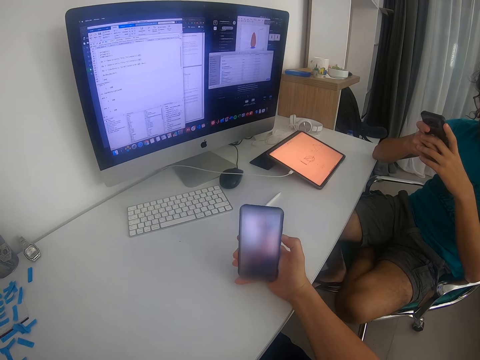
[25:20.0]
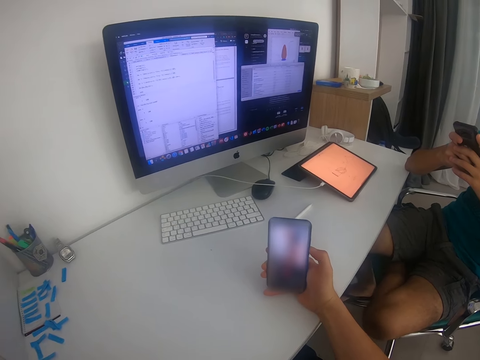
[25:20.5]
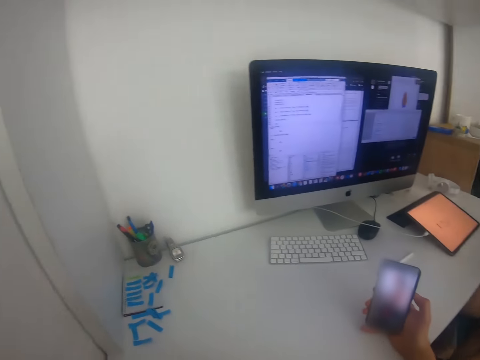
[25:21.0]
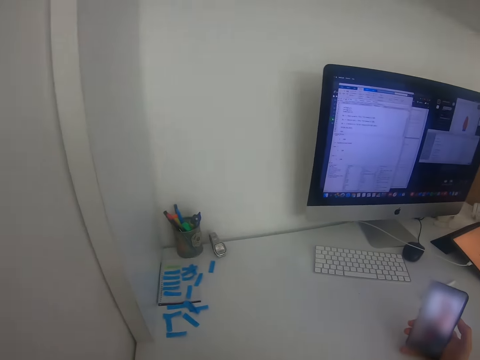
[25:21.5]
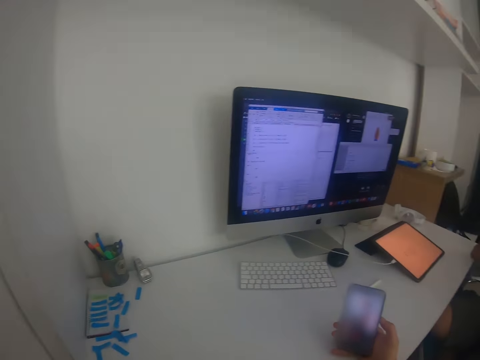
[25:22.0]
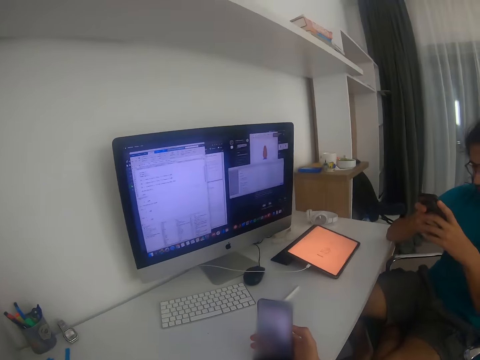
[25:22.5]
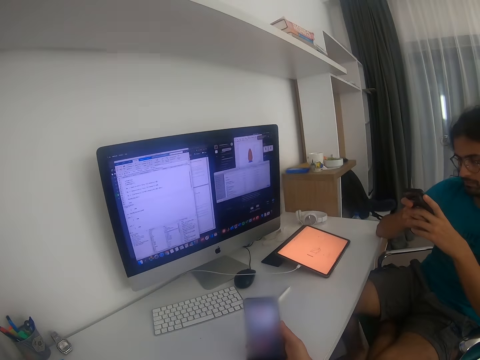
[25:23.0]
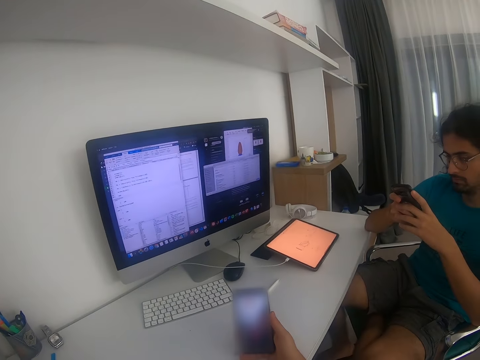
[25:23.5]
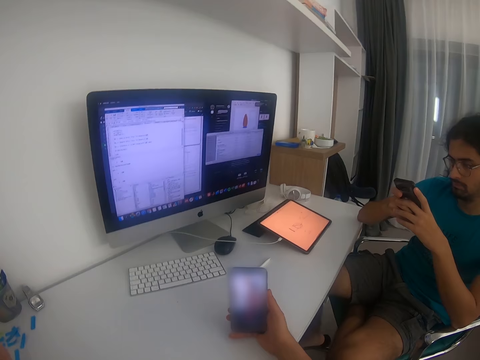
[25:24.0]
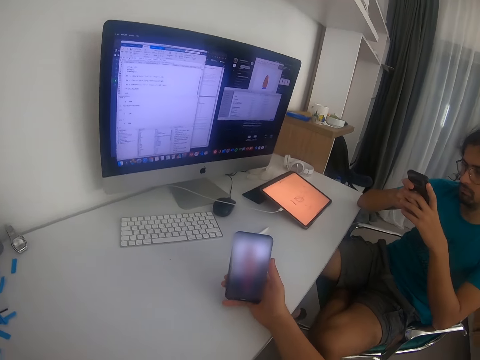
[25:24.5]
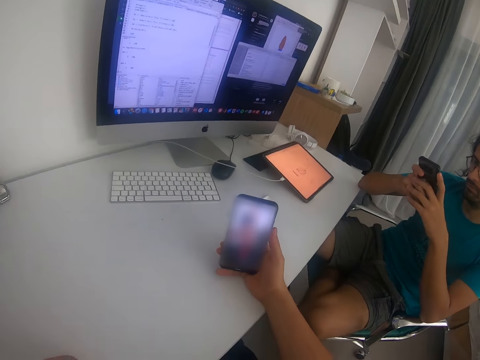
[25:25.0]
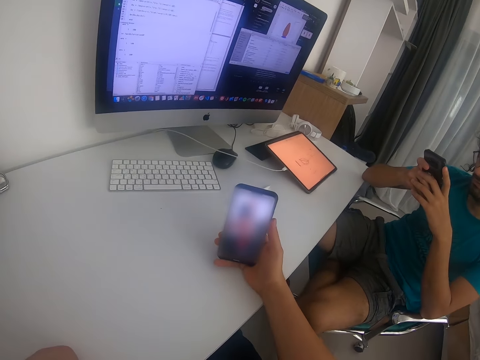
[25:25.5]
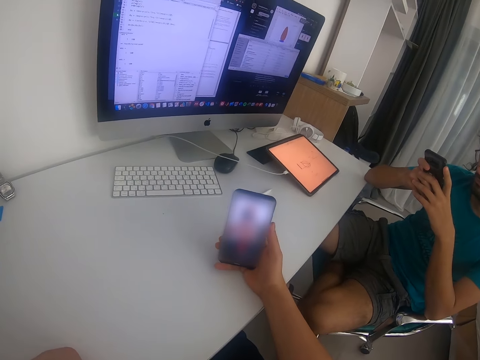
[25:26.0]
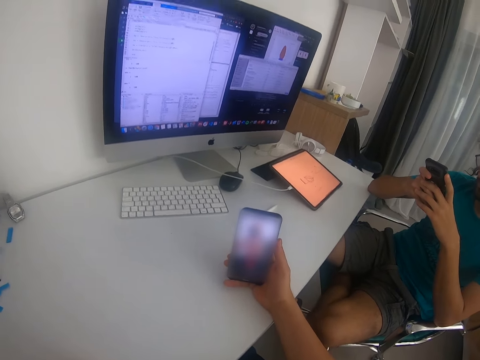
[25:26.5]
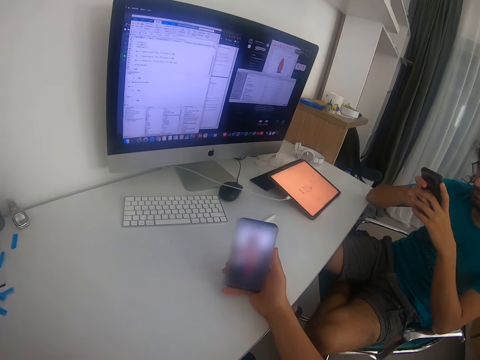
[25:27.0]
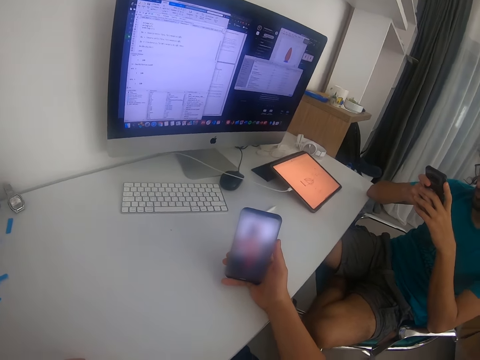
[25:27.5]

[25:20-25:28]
The camera wearer looks around the room. They use their phone.

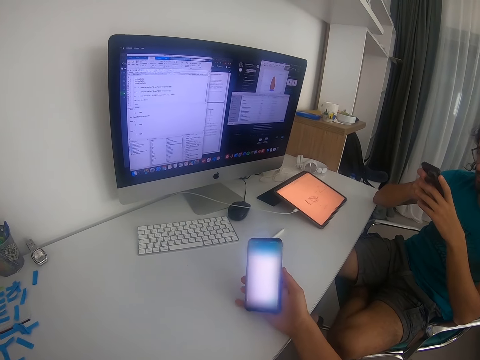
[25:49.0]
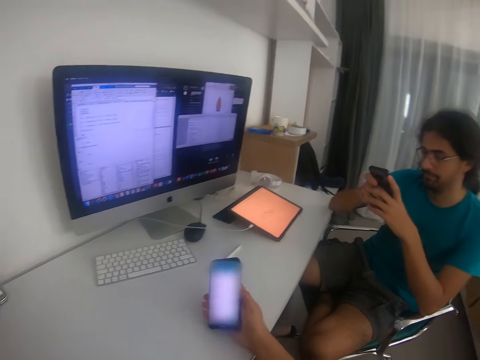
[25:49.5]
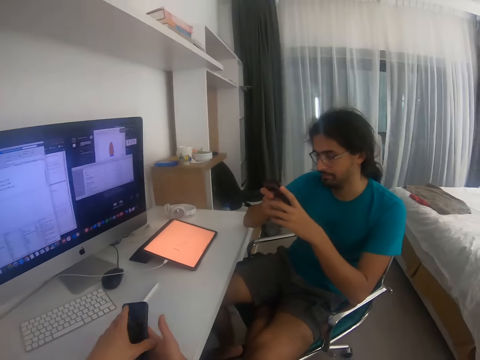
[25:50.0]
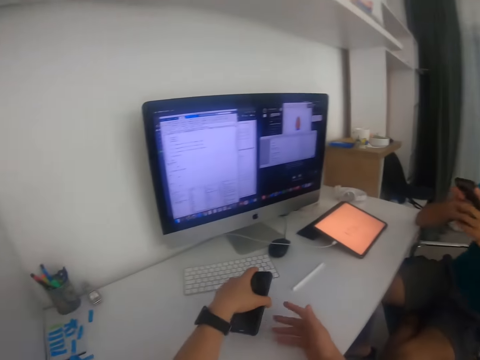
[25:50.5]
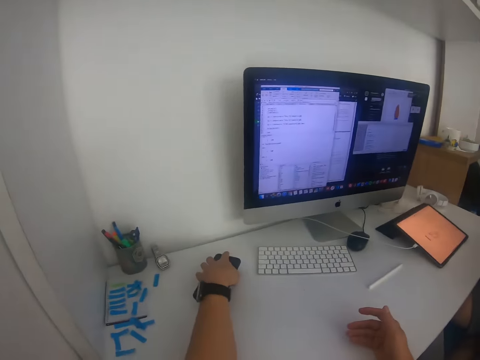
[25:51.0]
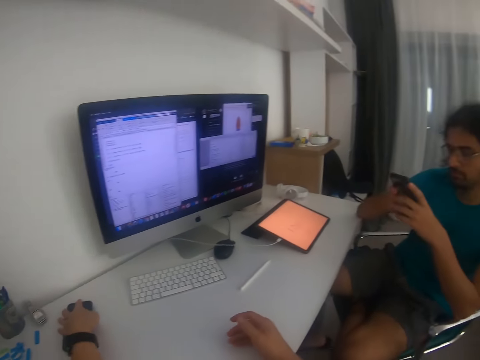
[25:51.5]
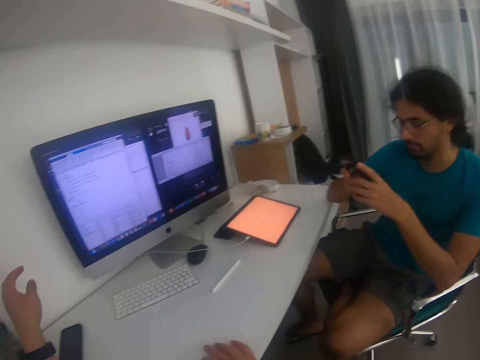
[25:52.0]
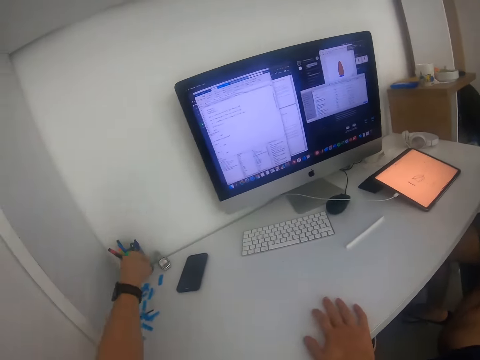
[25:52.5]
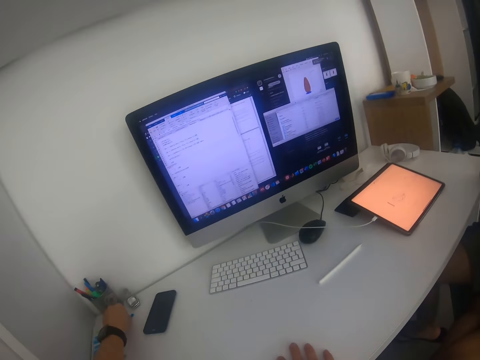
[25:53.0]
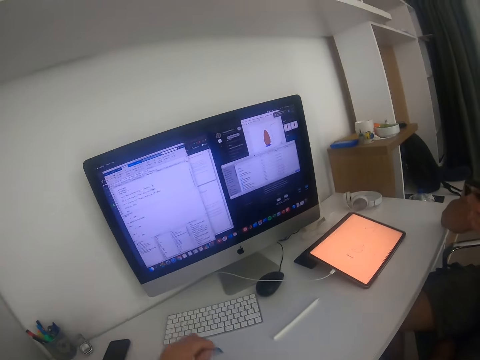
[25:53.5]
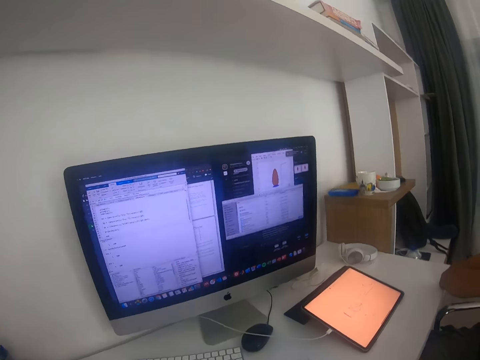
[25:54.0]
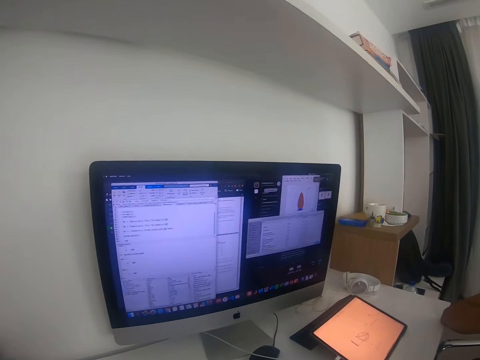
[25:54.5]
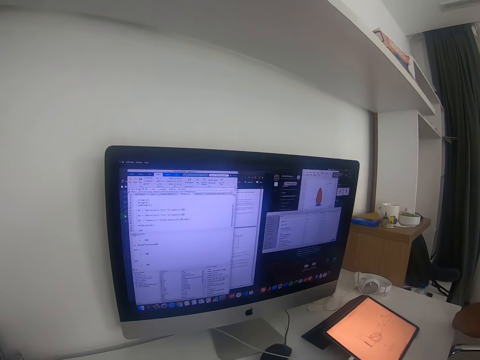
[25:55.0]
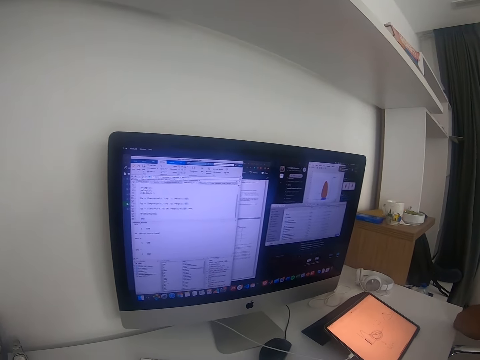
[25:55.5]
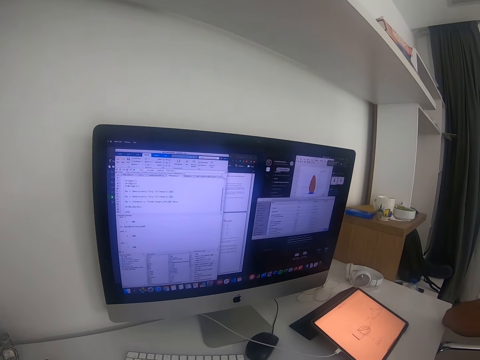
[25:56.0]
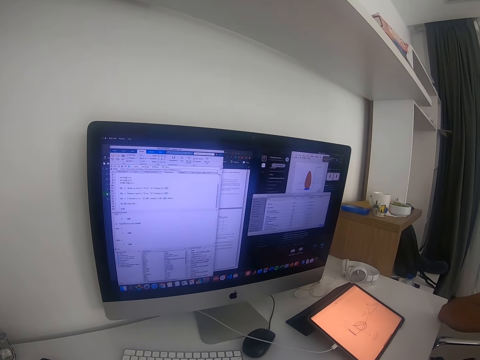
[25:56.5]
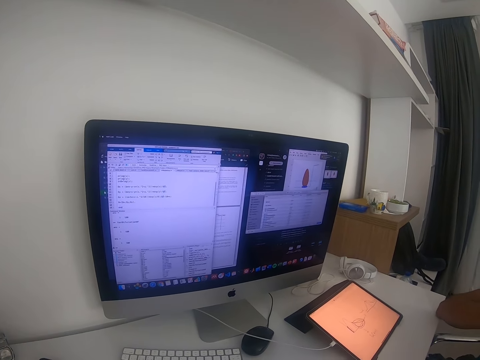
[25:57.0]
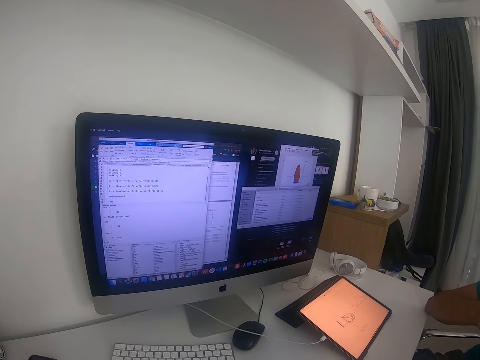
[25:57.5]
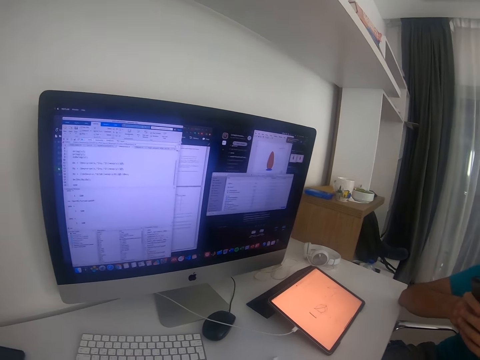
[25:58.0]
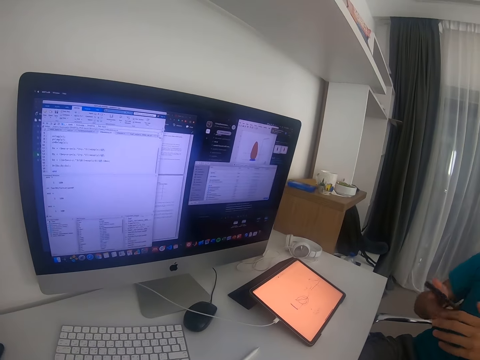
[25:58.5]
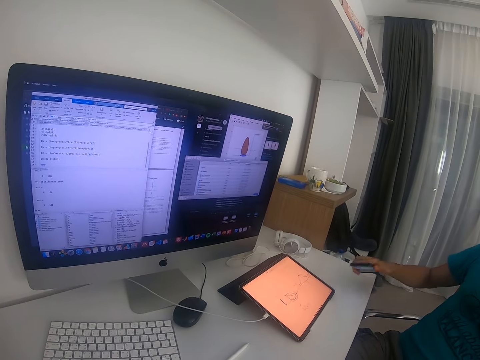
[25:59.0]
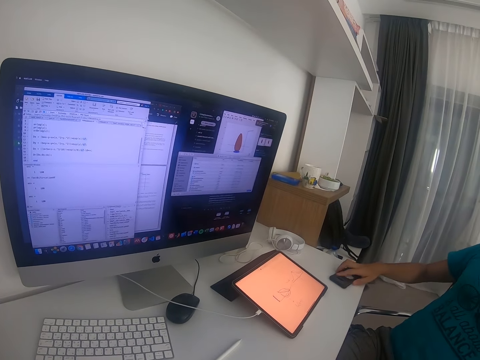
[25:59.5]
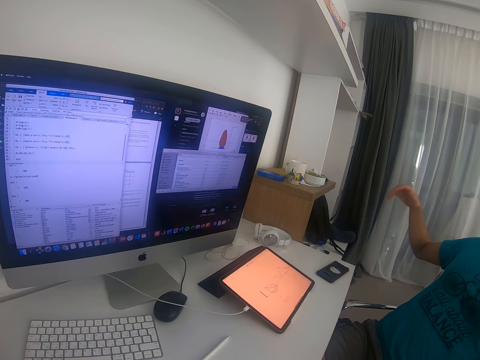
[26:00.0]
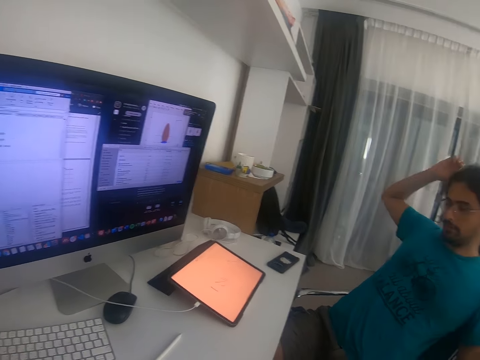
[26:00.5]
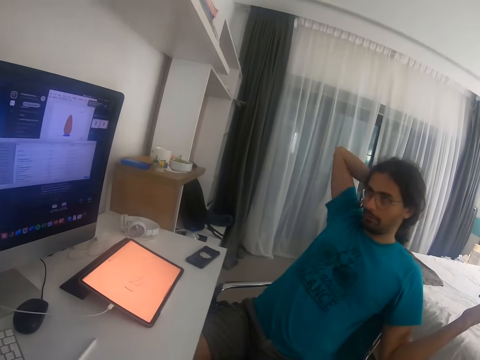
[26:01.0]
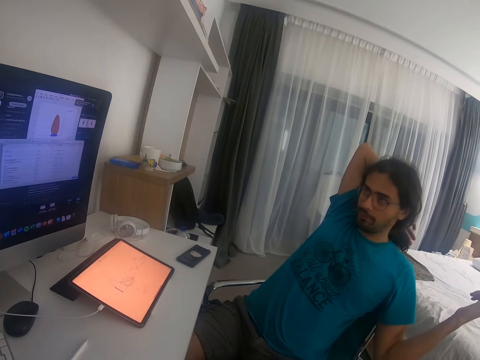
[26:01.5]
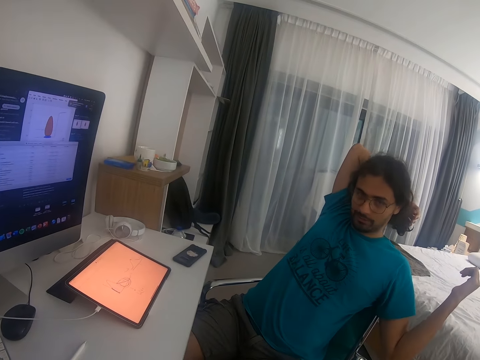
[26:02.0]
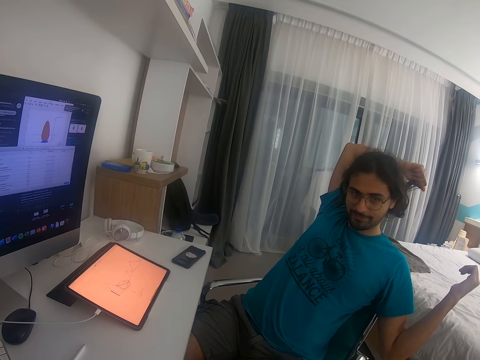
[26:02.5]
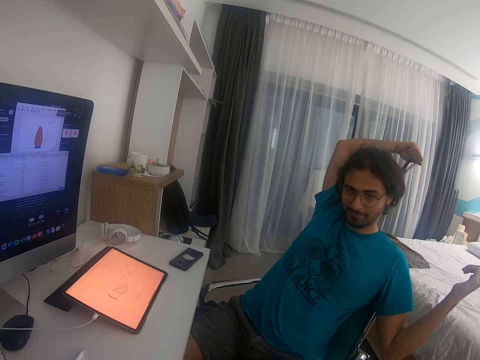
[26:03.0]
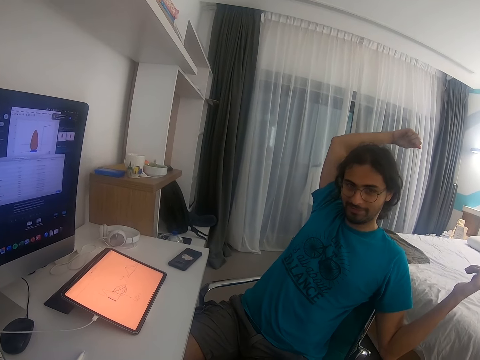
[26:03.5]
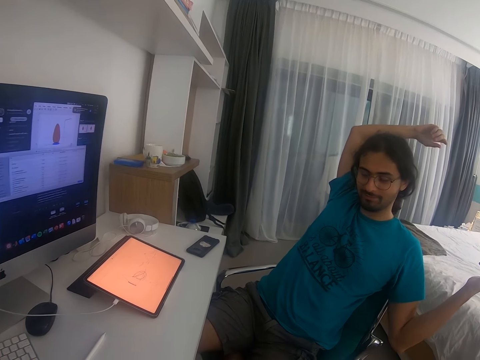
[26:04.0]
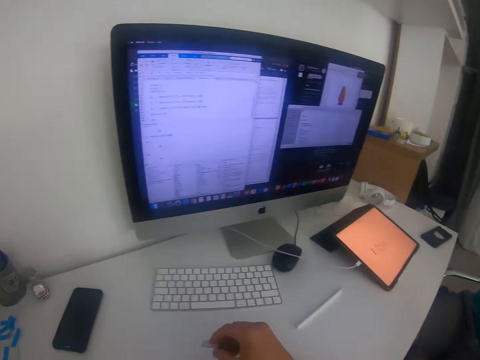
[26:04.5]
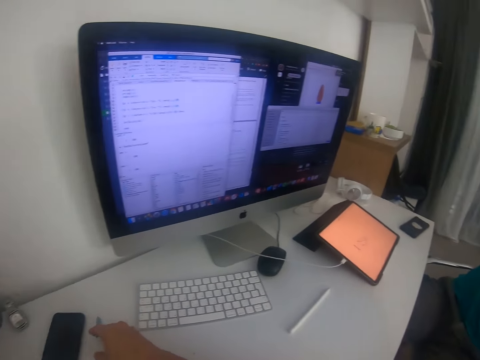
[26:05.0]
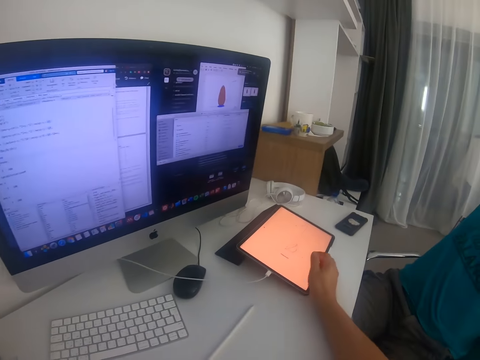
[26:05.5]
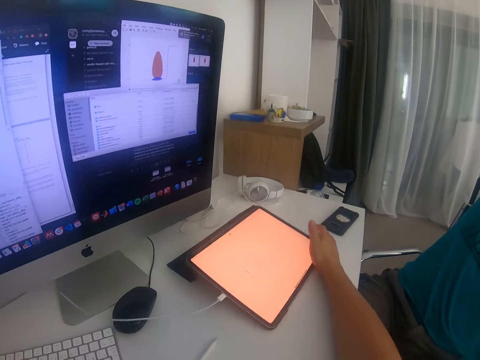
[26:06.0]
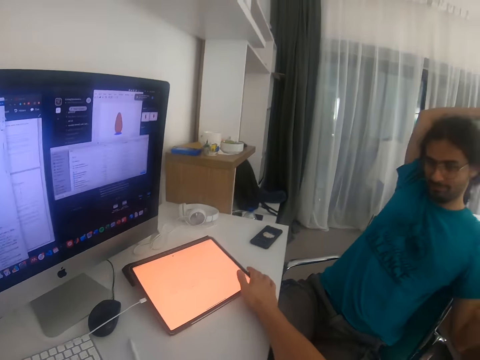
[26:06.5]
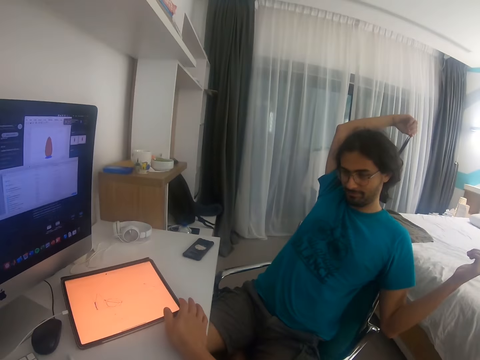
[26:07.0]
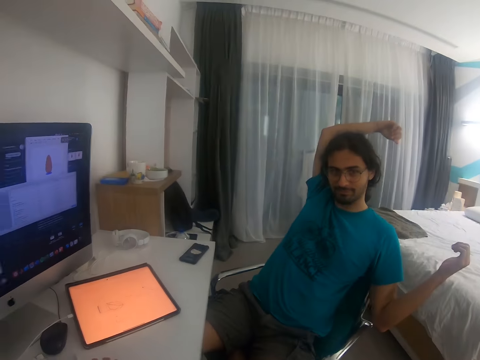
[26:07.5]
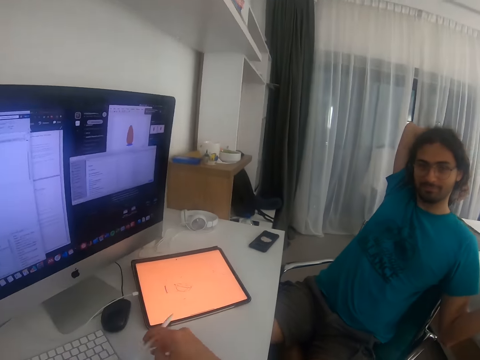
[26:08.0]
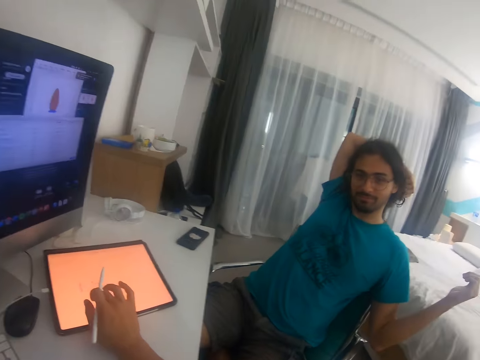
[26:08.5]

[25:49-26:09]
The camera wearer exchanges the phone on his hands. He puts the phone on the table. He converses with a man. He picks up something. He looks at the computer. The man holds the phone. The man places the phone on the table. The camera wearer converses with the man. He puts something on the table. He moves the tablet on the table. He picks up the tablet. He converses with the man.
